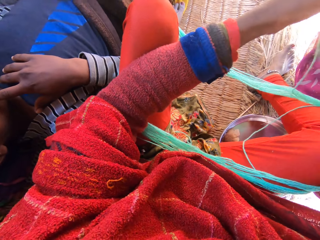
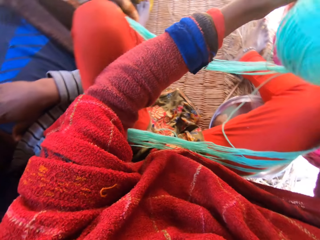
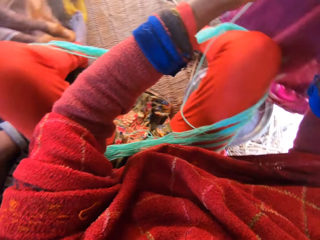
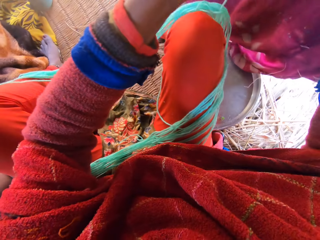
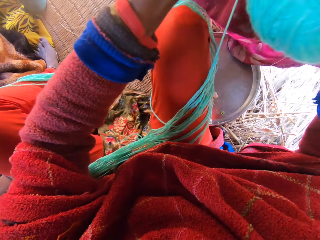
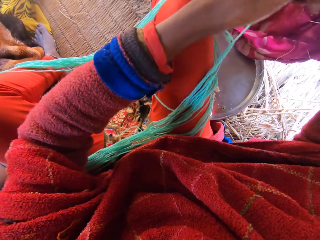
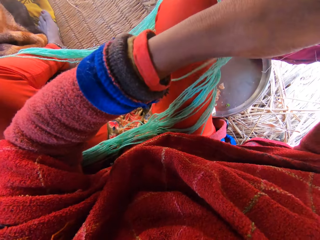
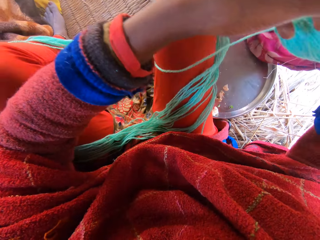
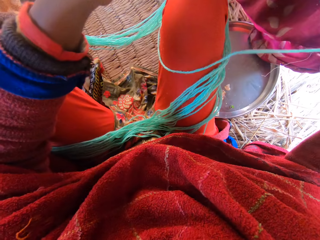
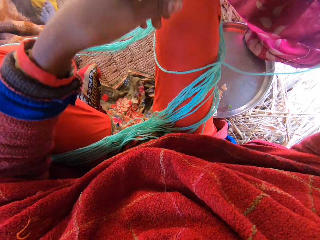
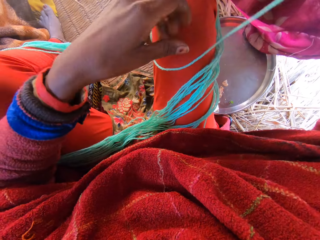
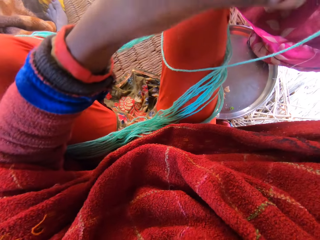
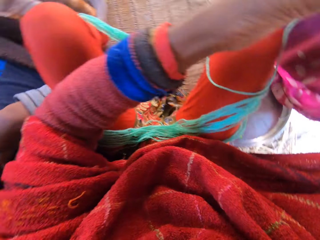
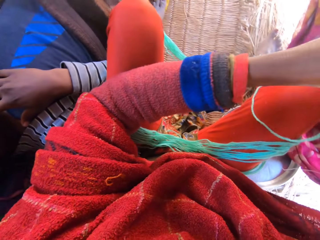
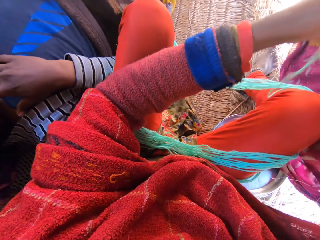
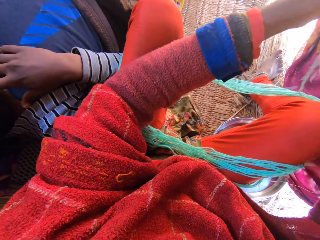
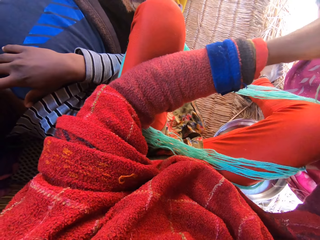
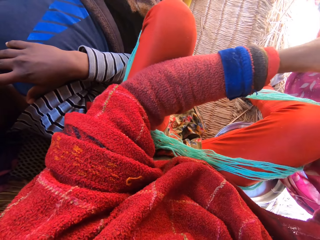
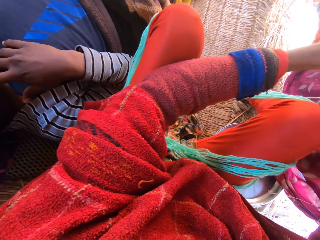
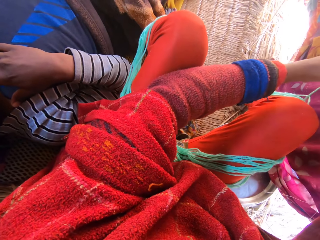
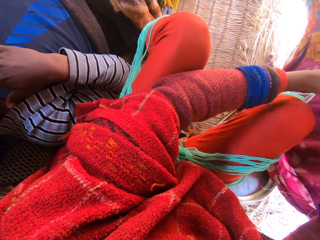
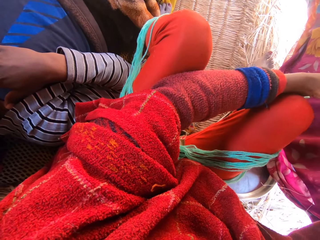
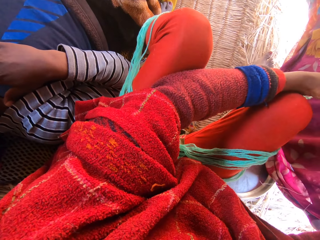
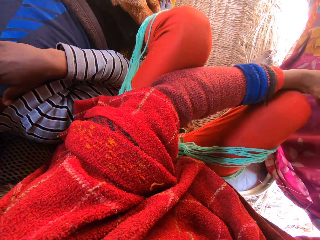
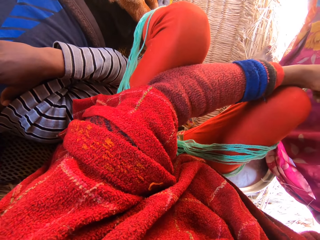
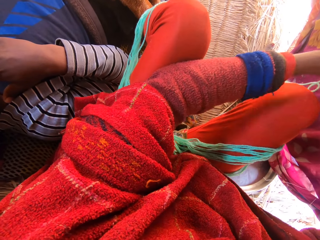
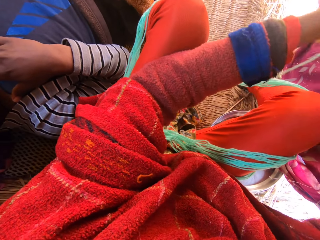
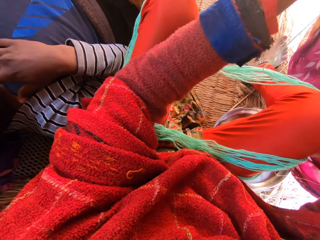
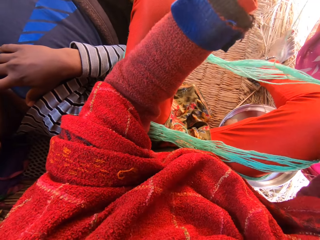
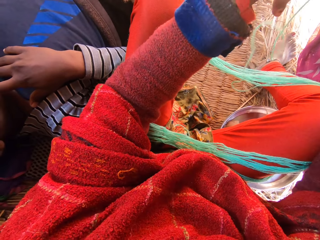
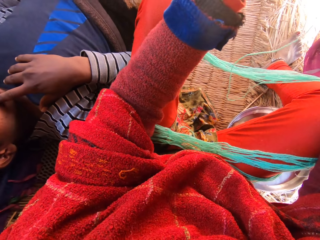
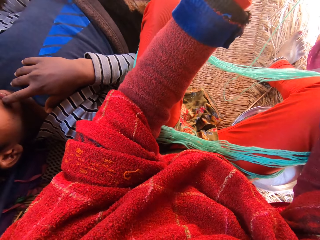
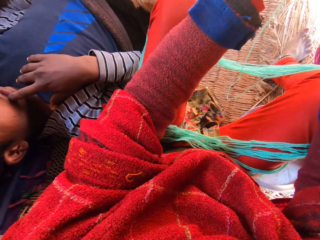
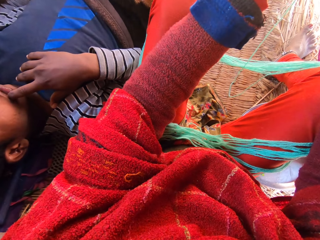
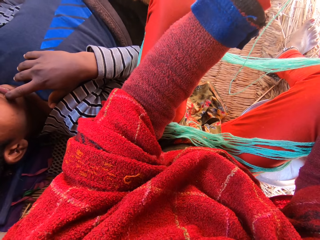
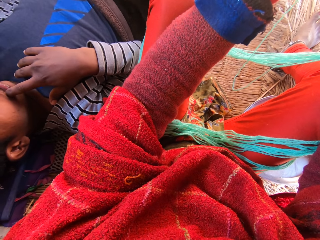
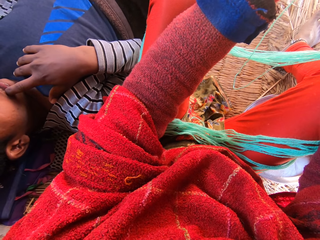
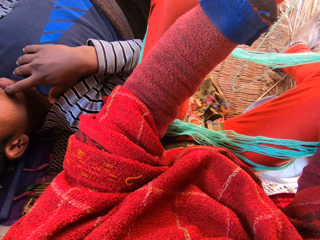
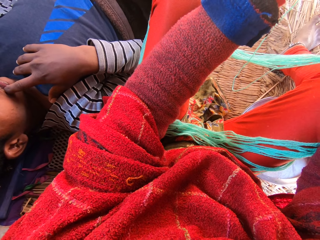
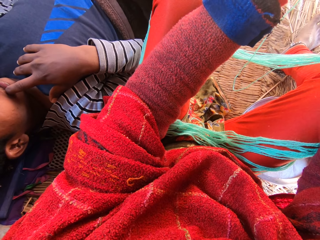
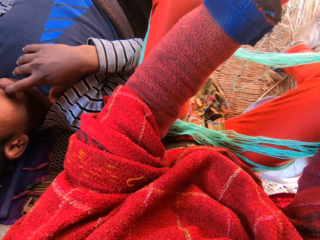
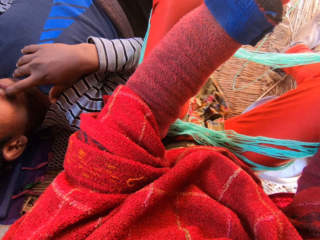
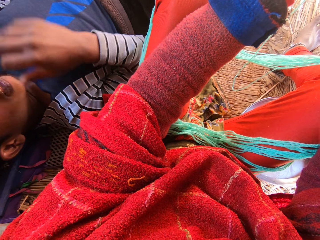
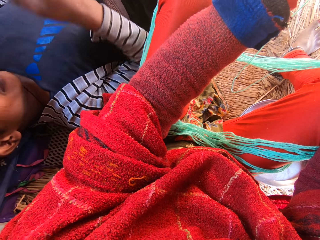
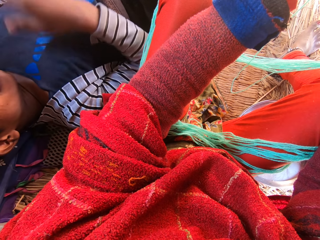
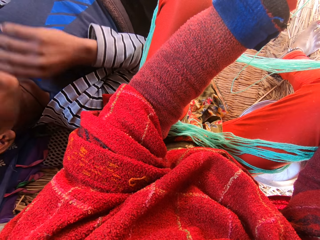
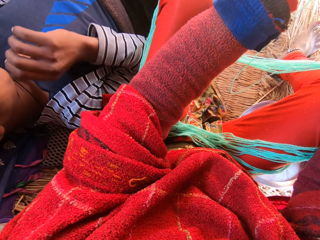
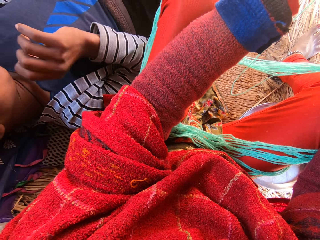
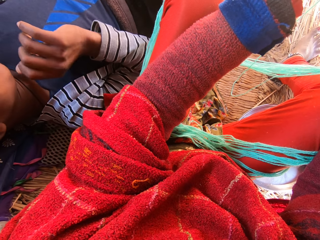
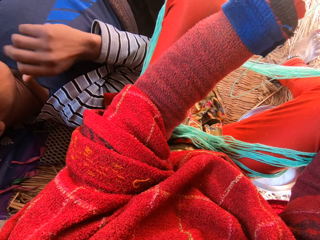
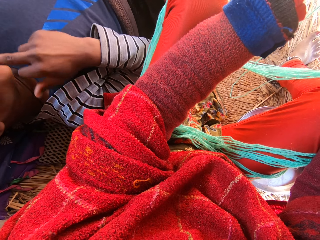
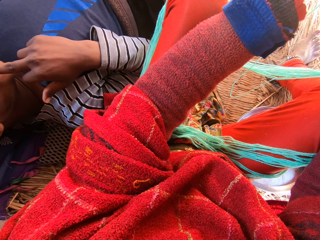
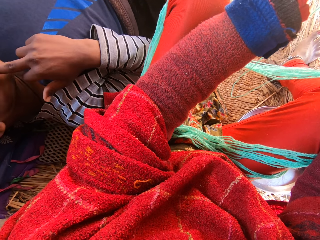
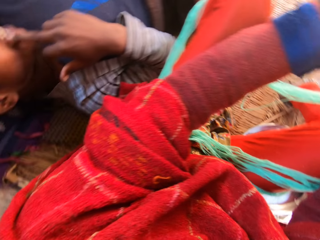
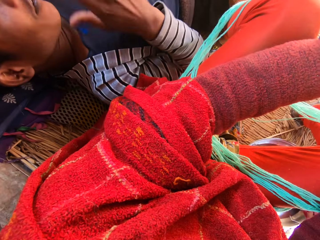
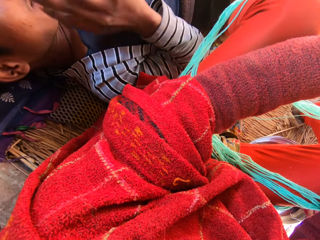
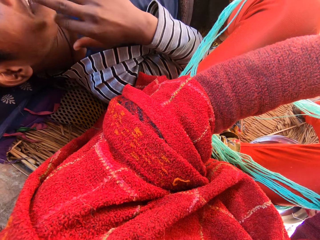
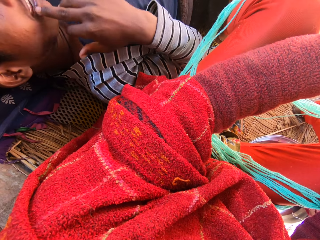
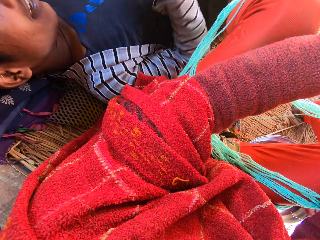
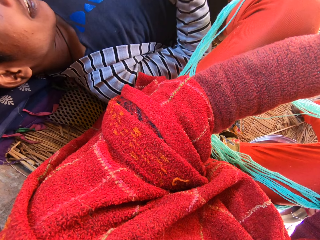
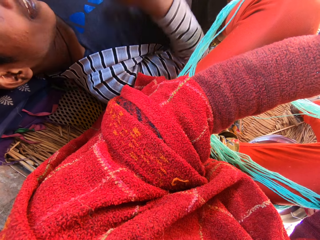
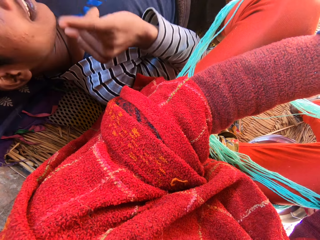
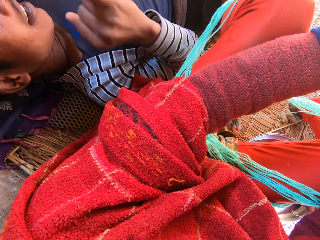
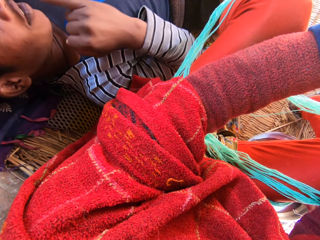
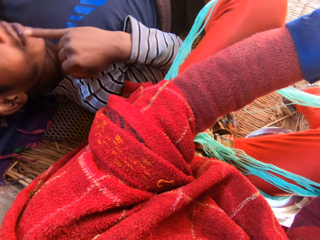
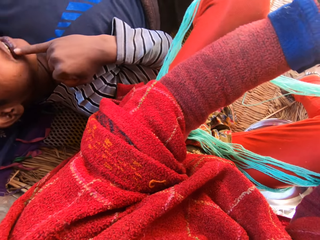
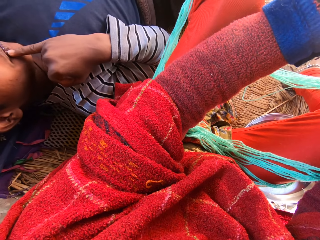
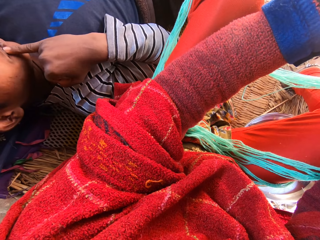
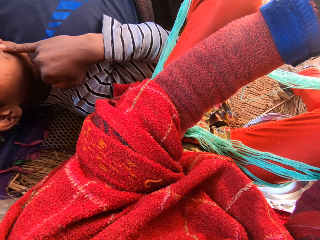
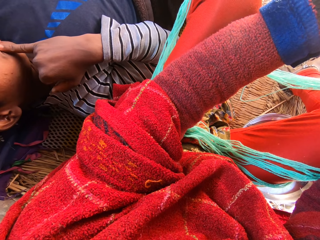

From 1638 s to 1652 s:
The camera wearer digs the left hand. They hold the thread with the left hand. They roll the thread with the left hand. They dig the left hand. They look into the mobile phone in a man's left hand. The man talks with the camera wearer. The man digs the right hand. The camera wearer turns the head left. The man digs the right hand.

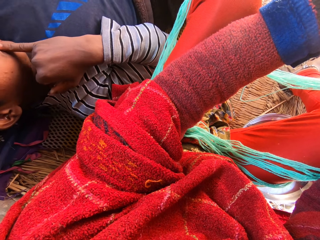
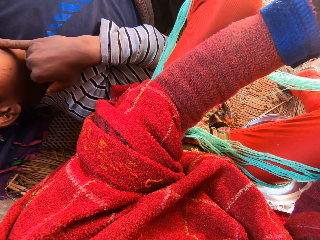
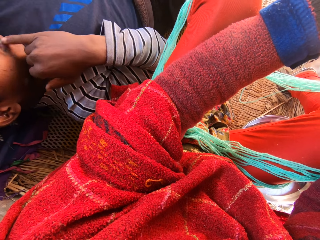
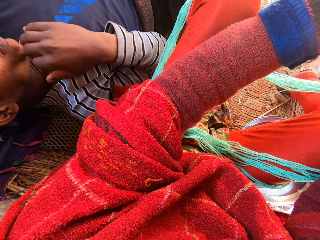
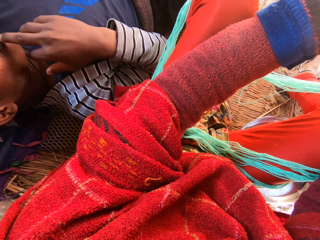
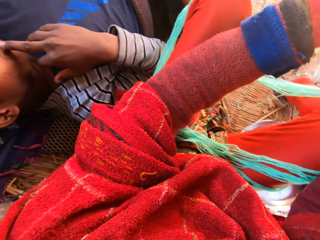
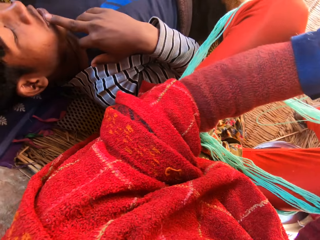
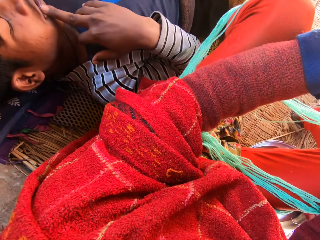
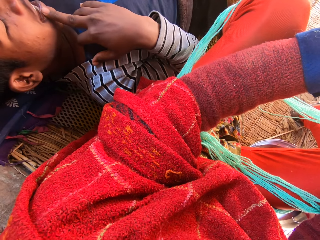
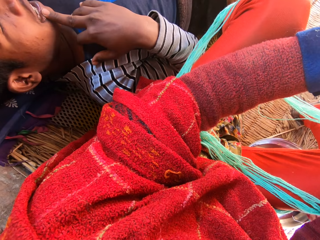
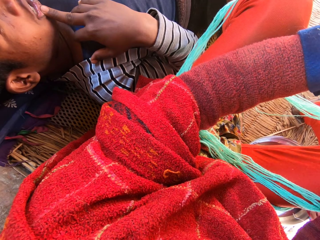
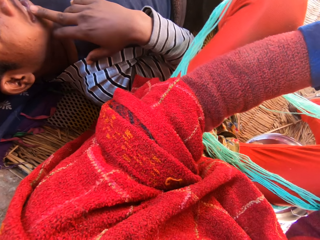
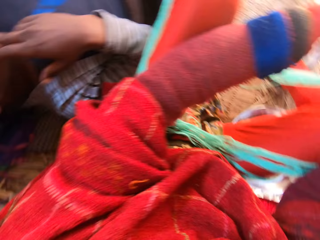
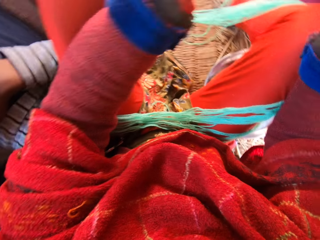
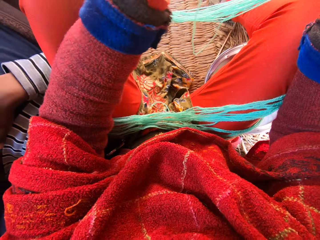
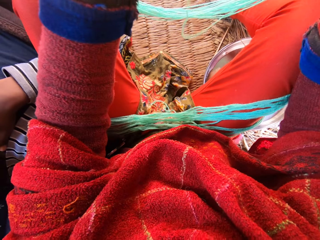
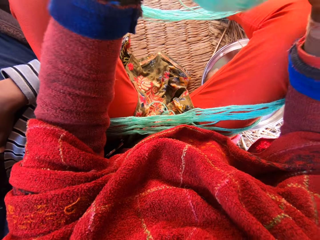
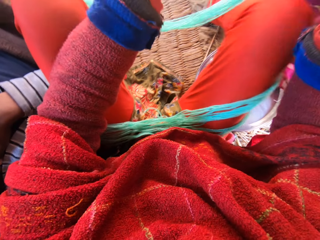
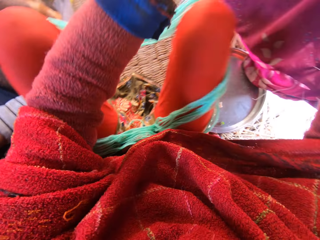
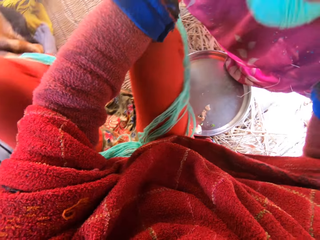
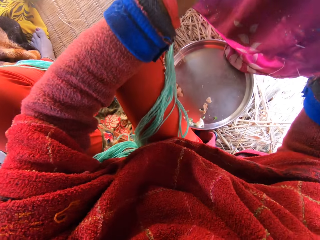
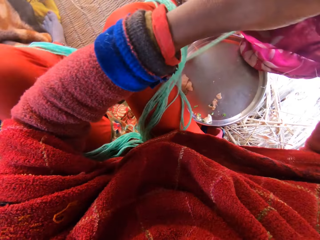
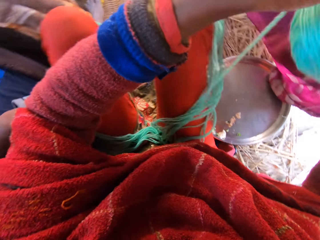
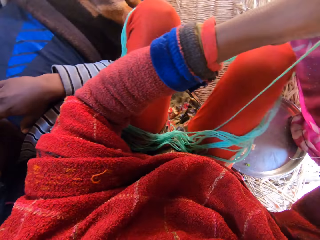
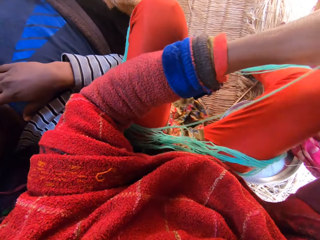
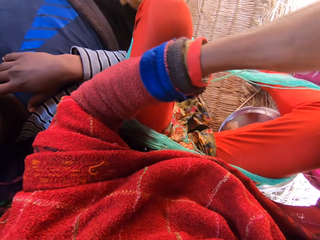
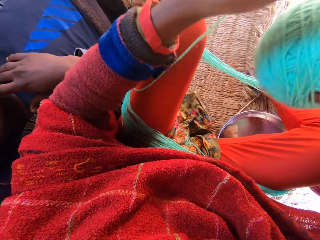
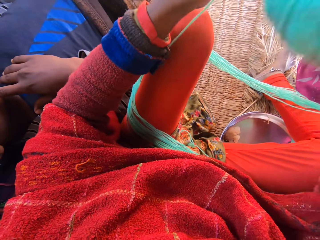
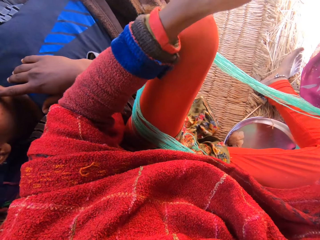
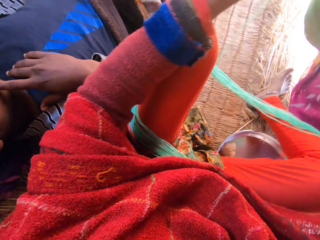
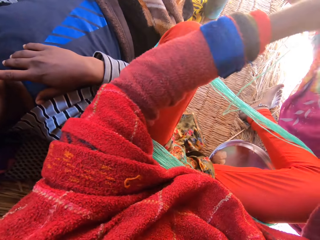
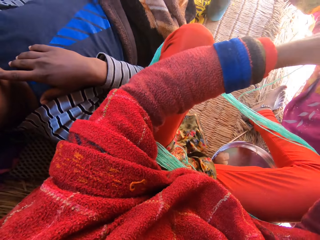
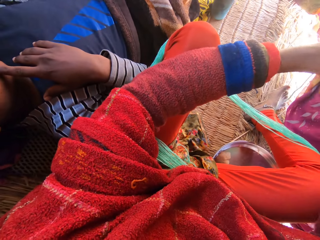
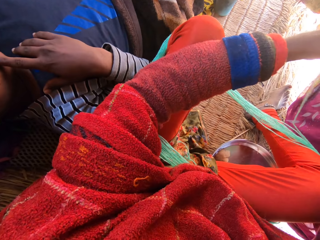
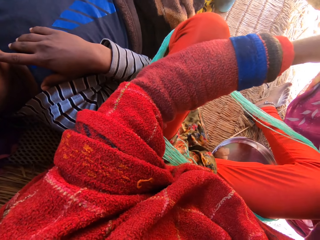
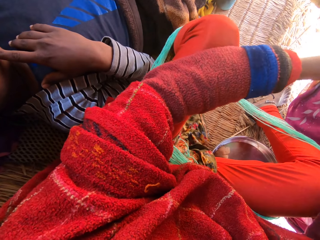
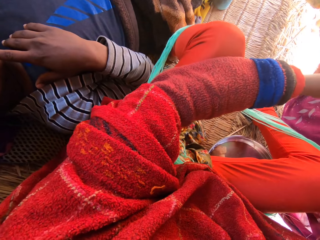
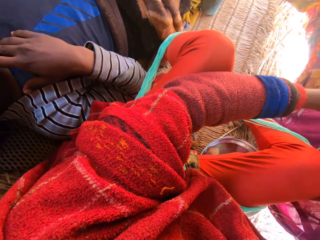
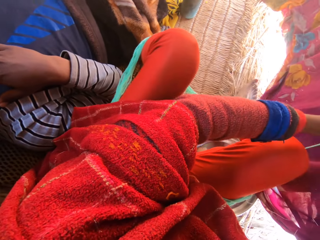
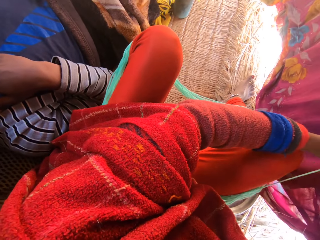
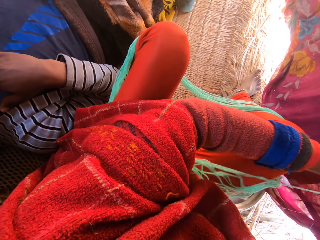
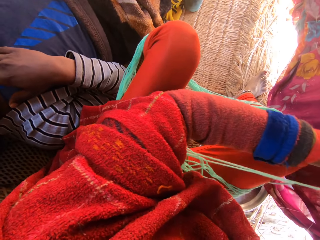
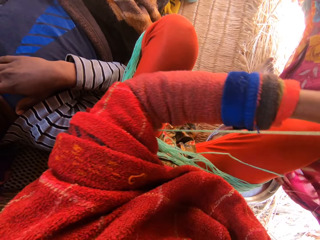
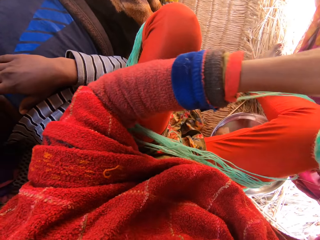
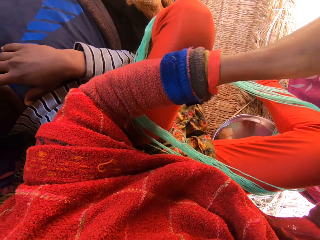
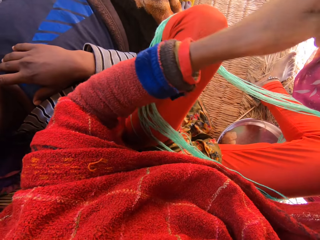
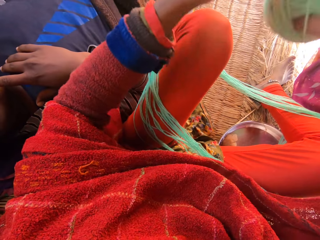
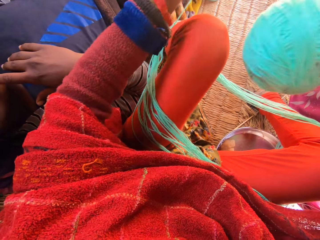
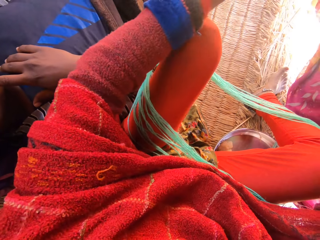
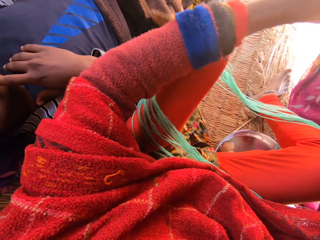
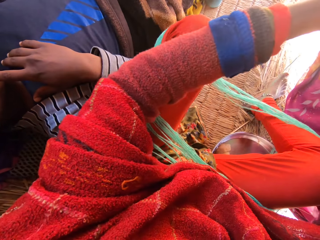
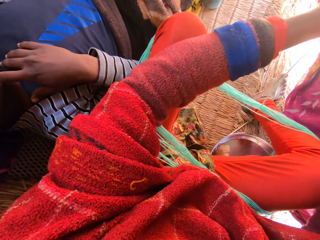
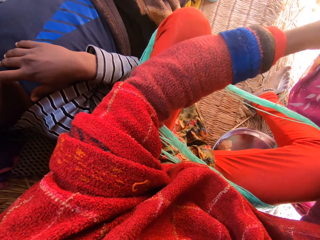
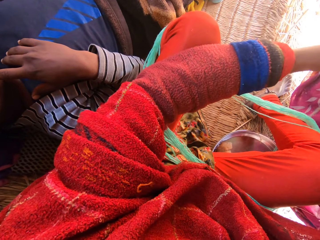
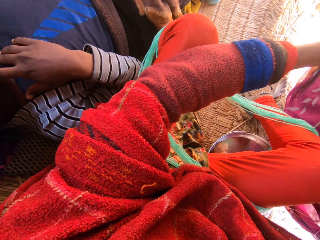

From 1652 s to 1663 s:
The camera wearer turns the head right. They roll the thread with the left hand. They move the right leg. They dig the left hand. They roll the thread with the left hand. They move the right leg. They roll the thread with the left hand. They dig the left hand. They roll the thread with the left hand.
